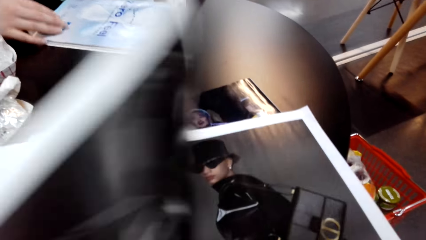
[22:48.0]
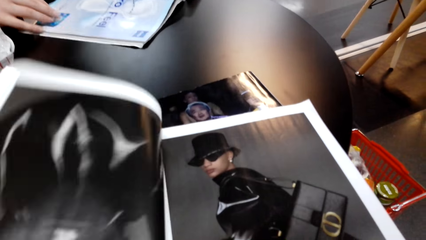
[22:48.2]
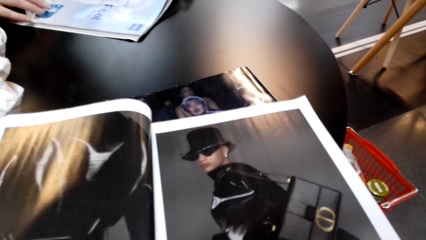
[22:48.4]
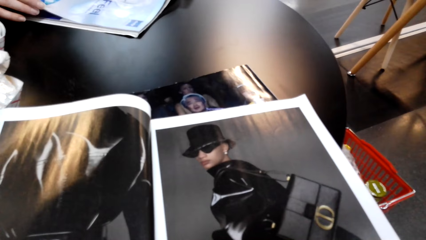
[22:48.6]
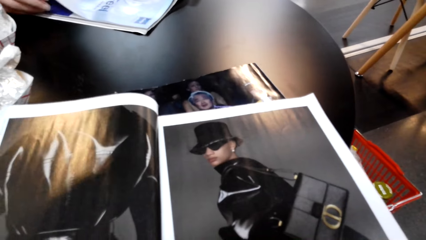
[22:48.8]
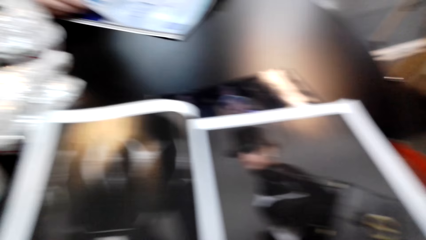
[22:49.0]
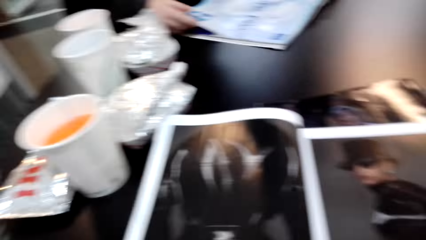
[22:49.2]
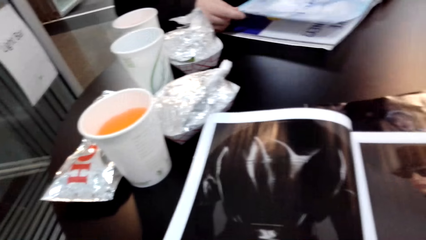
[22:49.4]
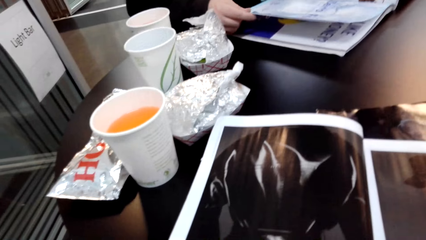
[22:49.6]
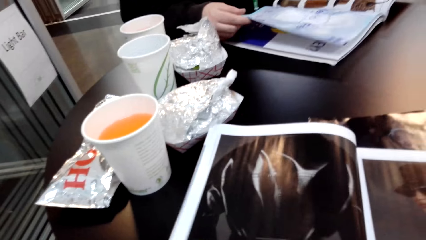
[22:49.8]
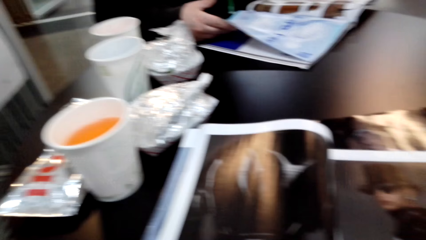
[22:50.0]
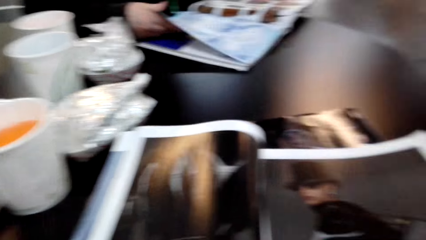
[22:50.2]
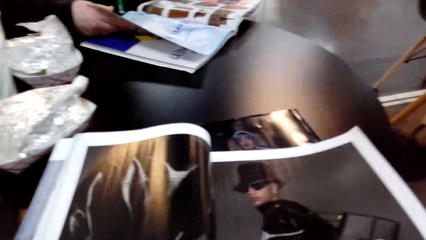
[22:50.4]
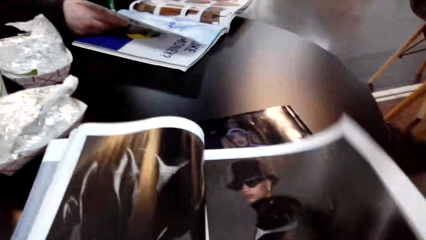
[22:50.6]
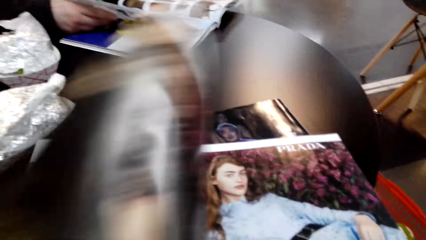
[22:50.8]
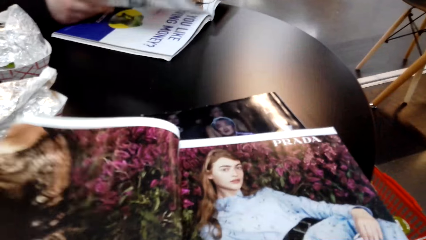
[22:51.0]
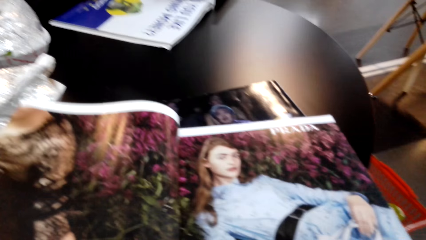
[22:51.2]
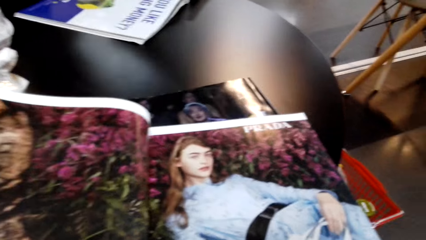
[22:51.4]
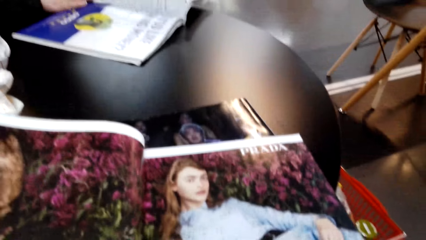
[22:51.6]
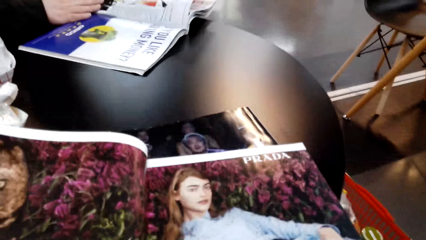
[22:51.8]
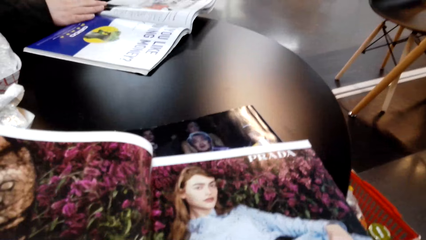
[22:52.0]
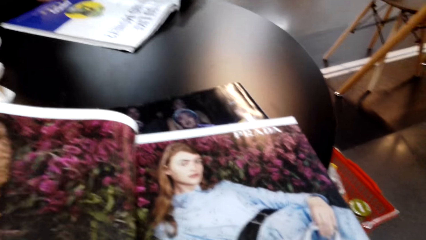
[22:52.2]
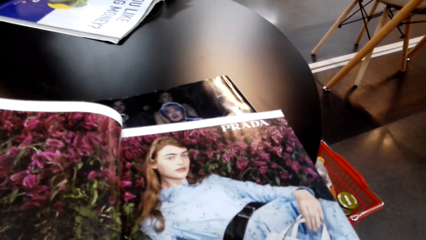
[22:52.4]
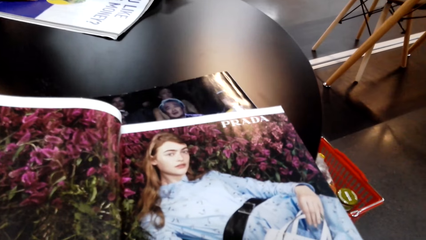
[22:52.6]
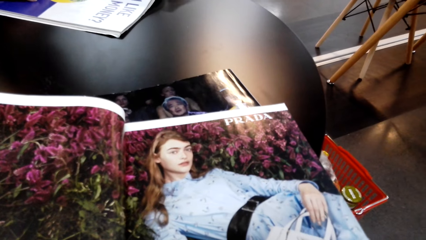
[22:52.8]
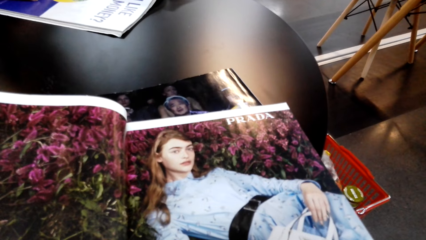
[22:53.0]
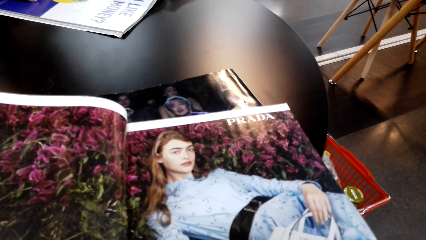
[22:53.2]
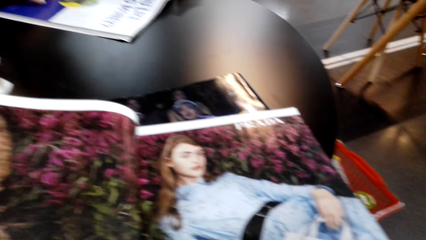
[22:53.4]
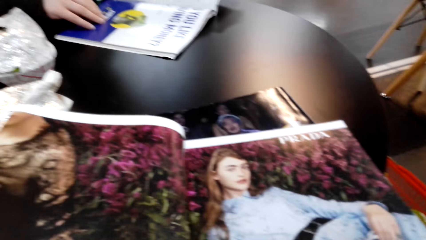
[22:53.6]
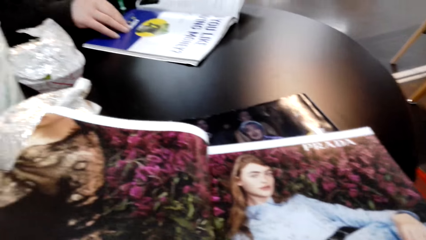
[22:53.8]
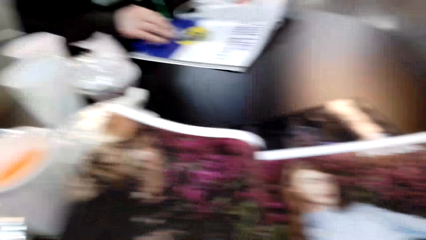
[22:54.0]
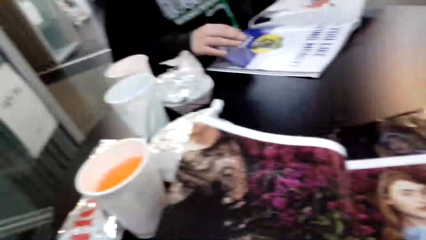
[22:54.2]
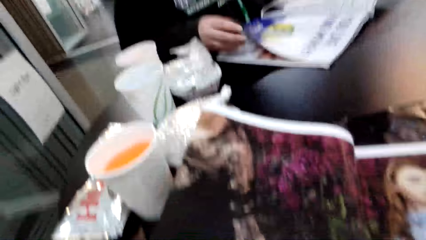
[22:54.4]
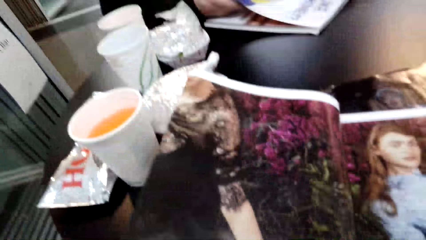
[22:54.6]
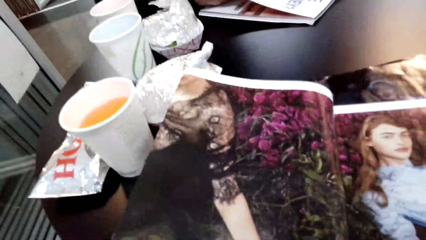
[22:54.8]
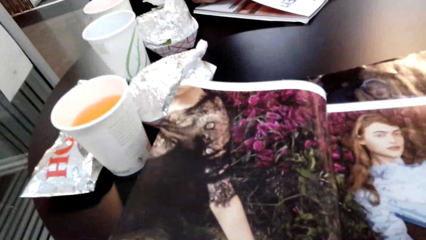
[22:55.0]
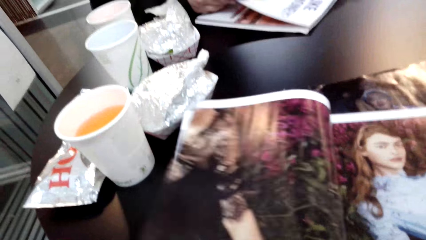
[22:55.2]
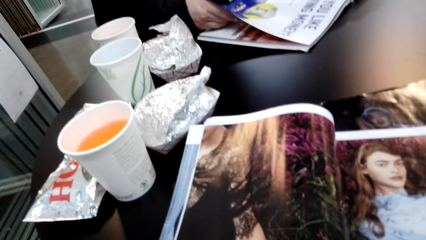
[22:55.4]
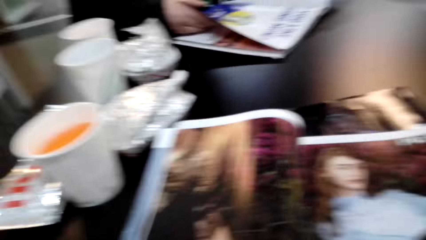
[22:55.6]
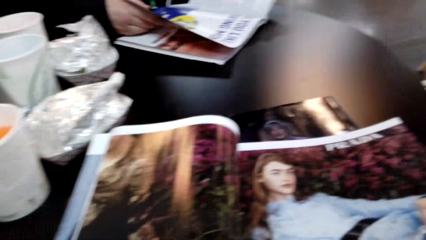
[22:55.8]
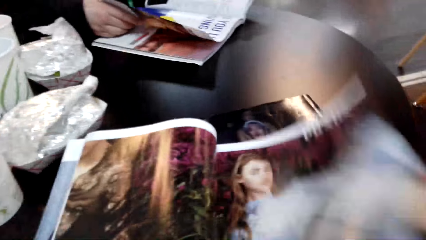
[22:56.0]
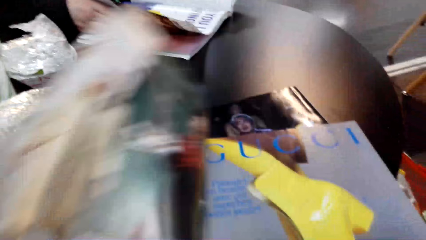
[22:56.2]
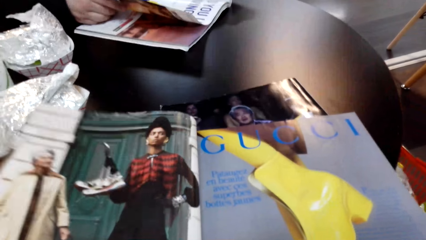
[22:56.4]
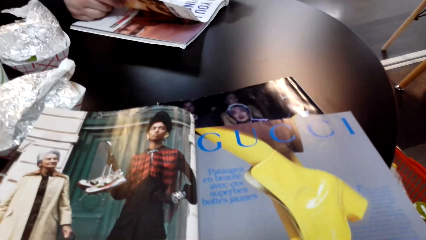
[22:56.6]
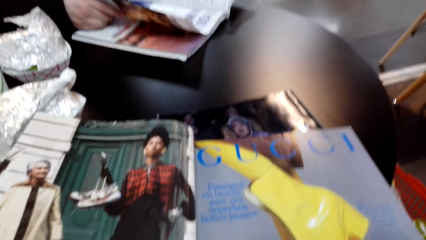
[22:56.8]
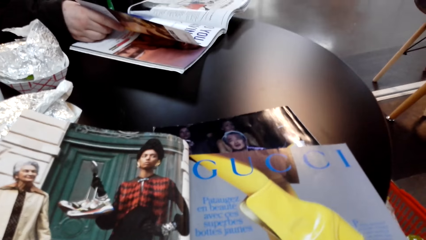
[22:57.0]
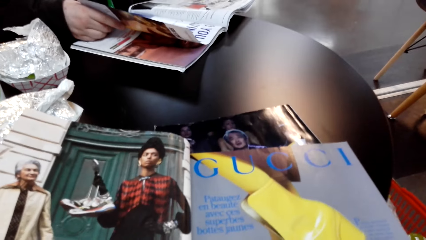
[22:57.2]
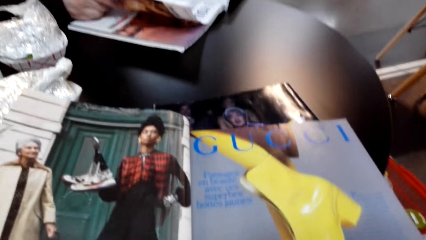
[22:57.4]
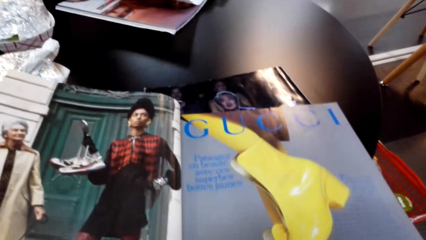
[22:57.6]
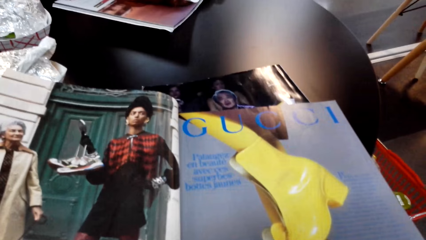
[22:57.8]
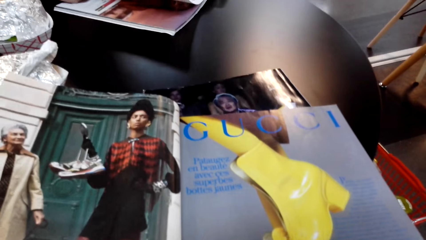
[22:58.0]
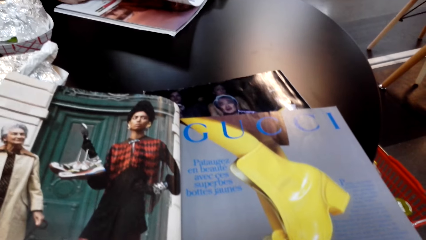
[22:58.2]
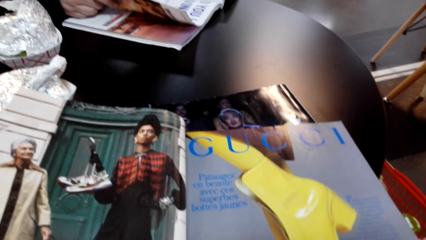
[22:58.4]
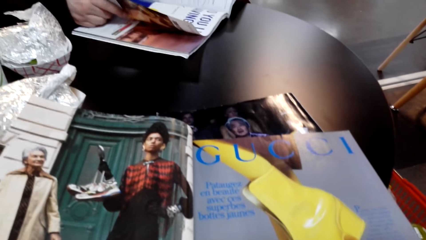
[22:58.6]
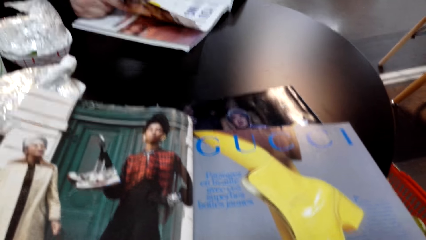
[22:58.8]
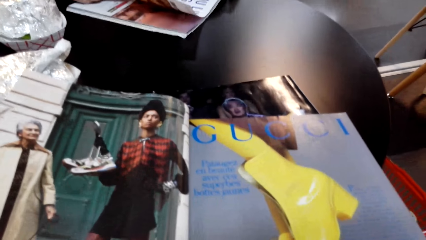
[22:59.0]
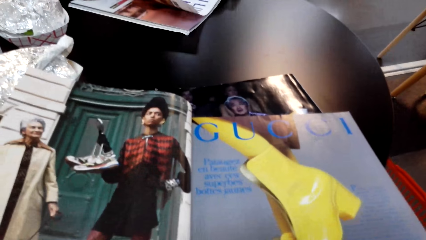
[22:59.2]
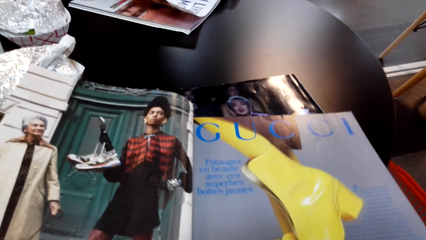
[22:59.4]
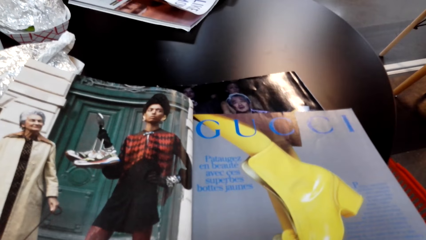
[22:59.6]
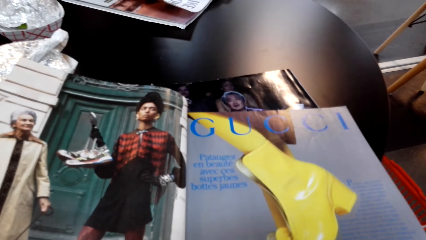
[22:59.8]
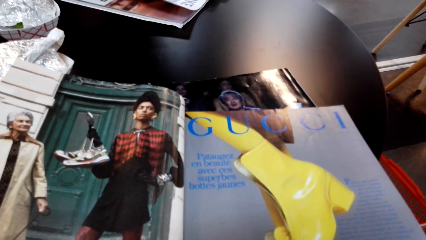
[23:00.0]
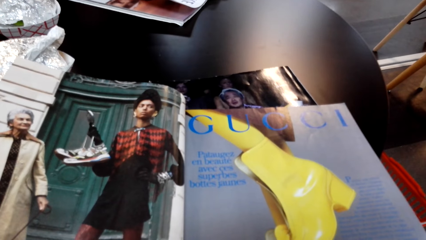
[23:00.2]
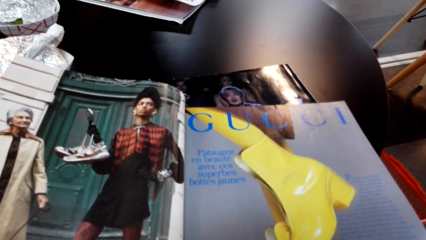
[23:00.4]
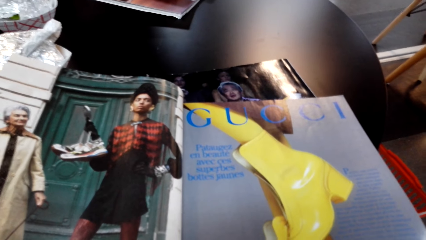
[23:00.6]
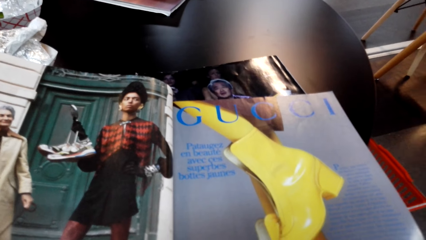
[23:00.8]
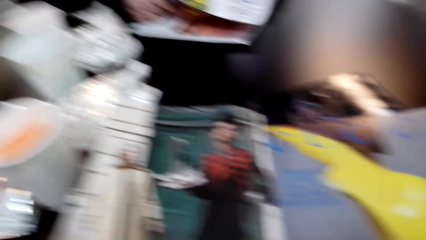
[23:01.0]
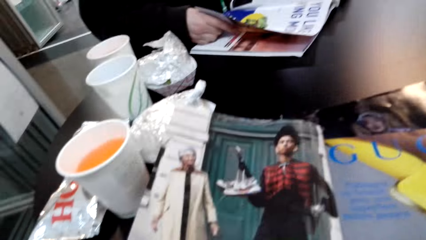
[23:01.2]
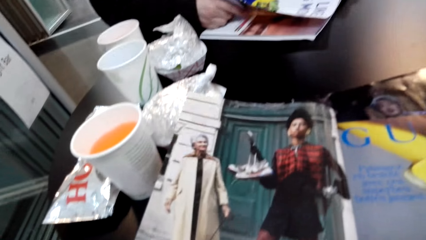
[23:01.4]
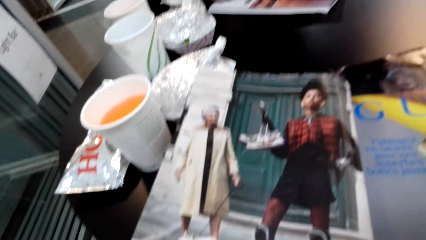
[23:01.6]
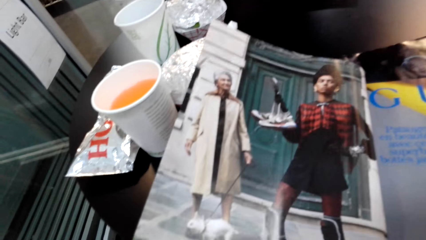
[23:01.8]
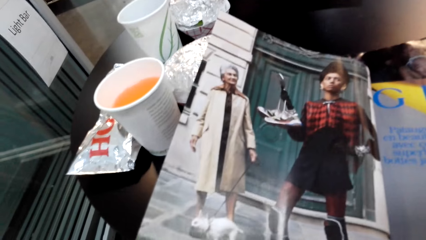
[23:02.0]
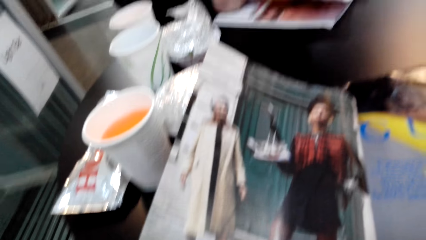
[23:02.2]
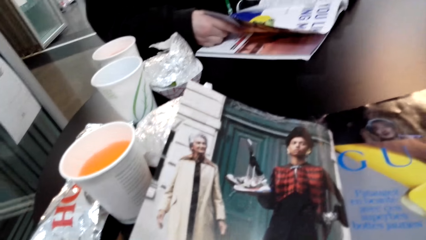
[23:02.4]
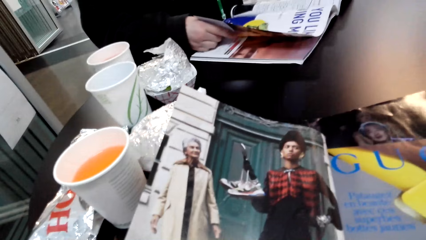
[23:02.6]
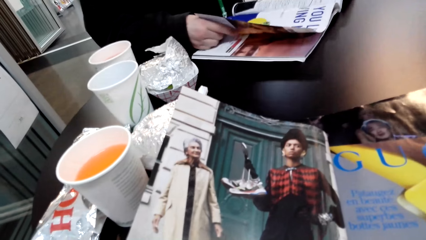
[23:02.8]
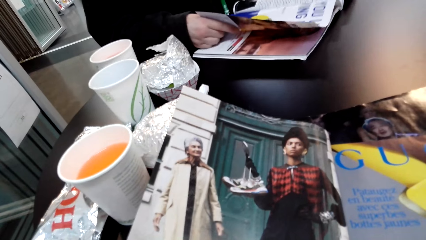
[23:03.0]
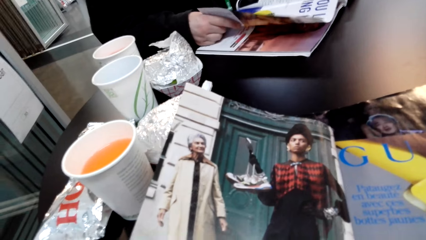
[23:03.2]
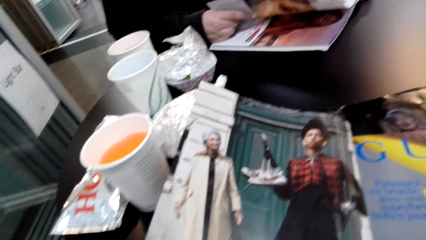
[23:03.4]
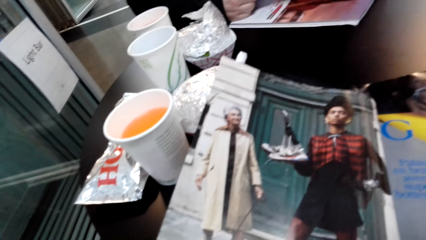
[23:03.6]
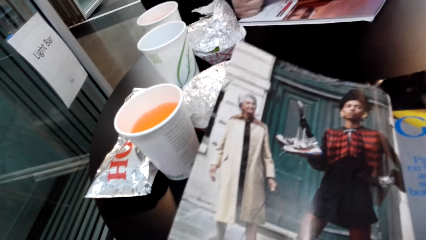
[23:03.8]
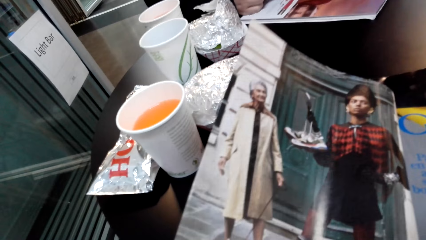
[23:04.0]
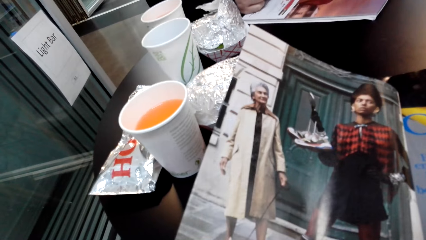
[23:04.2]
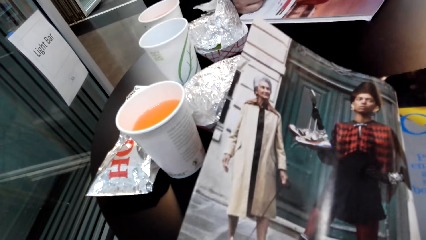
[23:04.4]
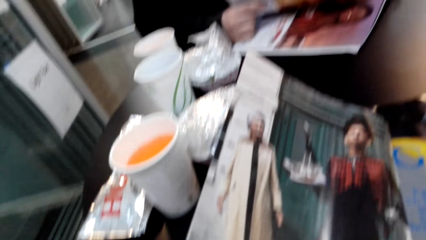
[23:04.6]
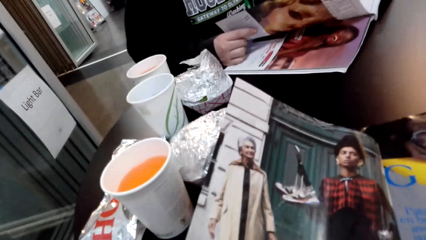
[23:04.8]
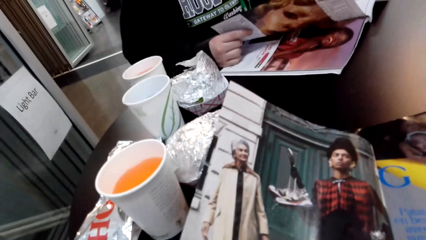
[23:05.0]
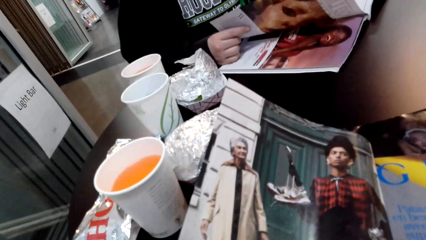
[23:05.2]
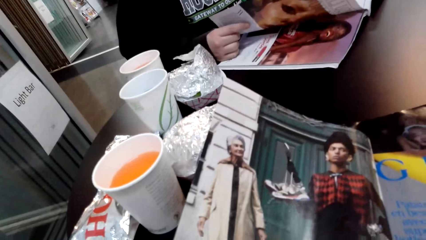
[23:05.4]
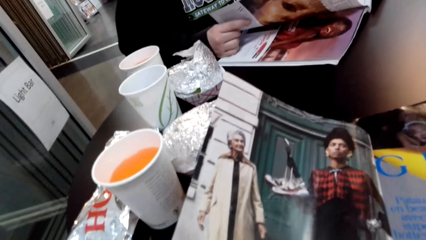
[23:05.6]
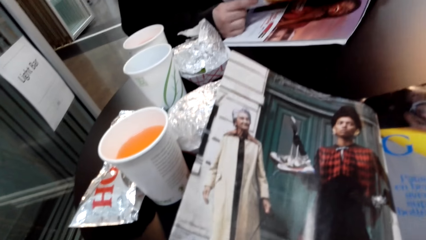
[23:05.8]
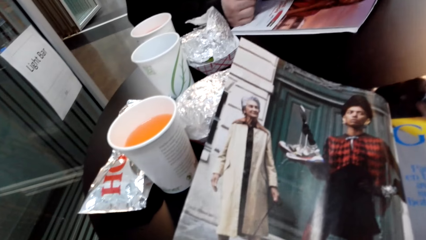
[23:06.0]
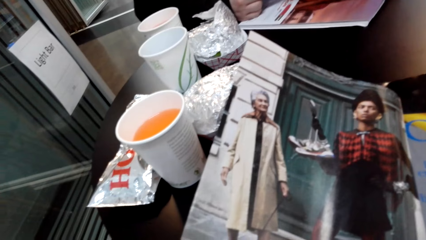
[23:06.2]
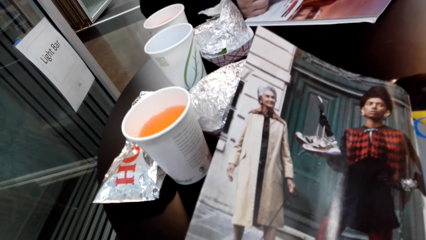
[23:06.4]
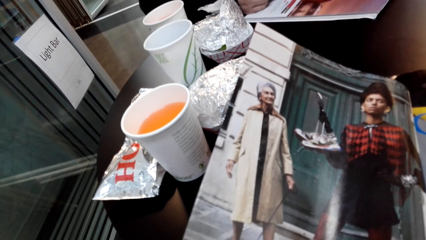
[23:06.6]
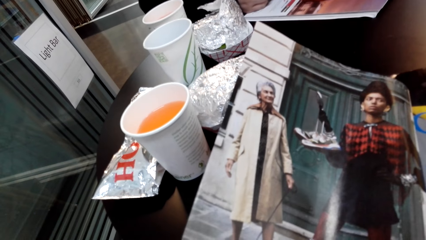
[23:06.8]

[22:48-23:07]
The camera wearer turns a page of a magazine. They check pictures in the magazine. They turn a page of the magazine. They check pictures in the magazine. They turn a page of the magazine. They read the magazine.
